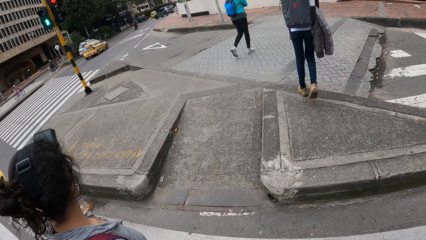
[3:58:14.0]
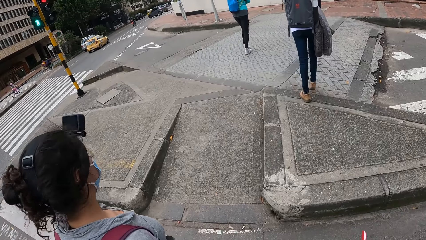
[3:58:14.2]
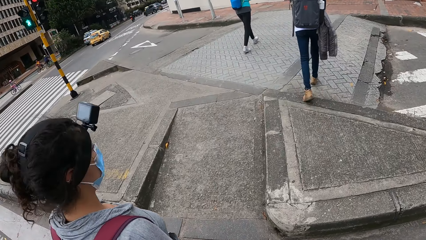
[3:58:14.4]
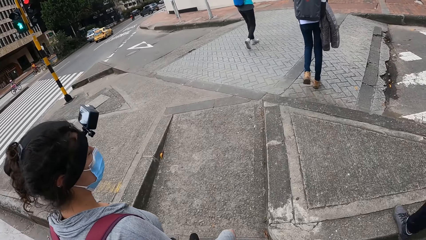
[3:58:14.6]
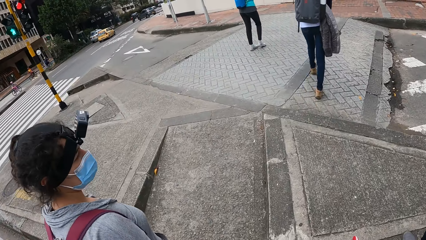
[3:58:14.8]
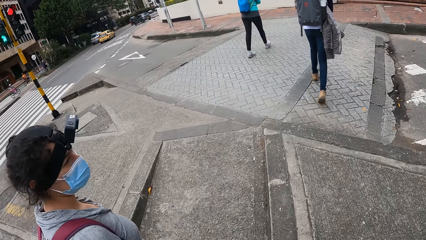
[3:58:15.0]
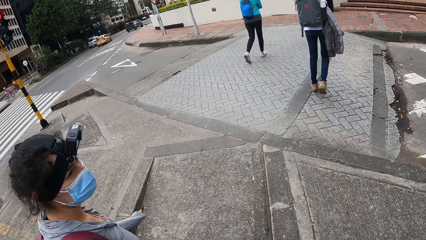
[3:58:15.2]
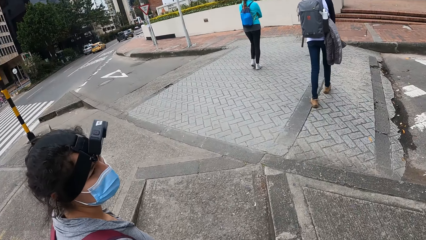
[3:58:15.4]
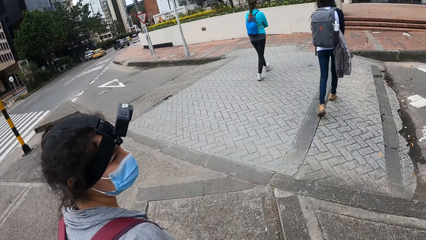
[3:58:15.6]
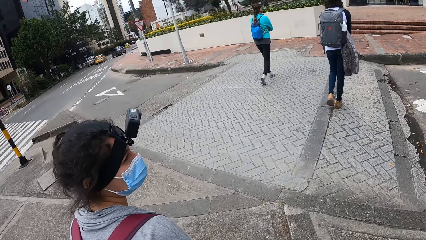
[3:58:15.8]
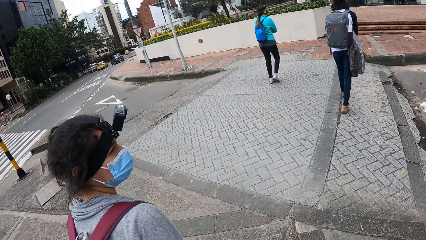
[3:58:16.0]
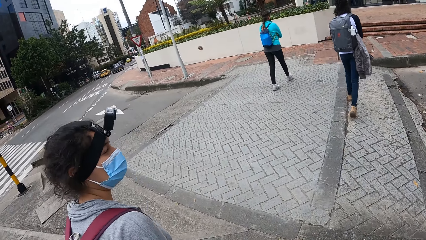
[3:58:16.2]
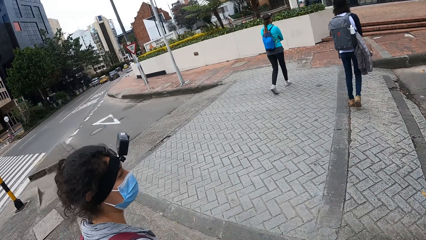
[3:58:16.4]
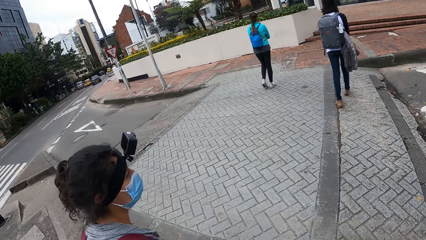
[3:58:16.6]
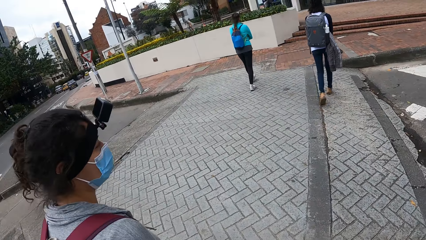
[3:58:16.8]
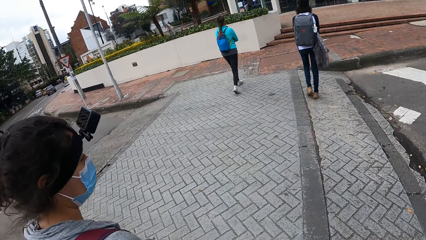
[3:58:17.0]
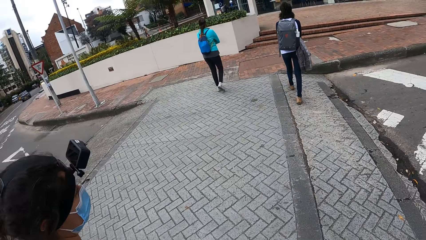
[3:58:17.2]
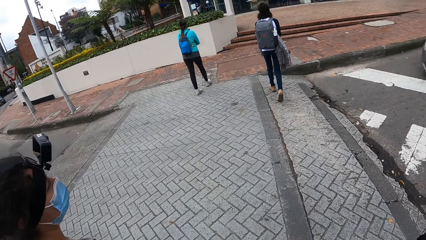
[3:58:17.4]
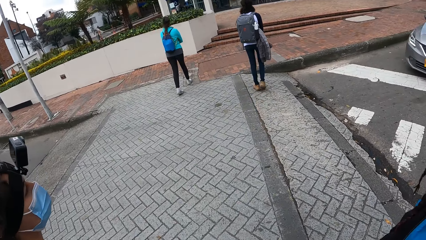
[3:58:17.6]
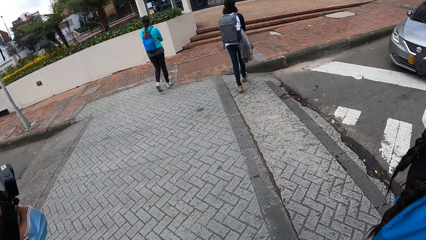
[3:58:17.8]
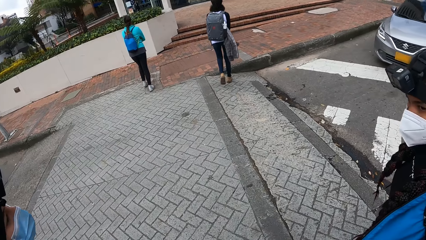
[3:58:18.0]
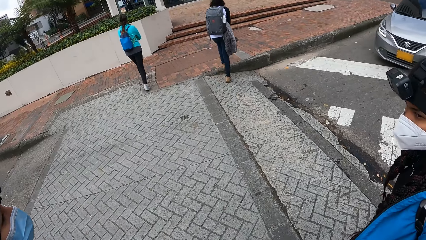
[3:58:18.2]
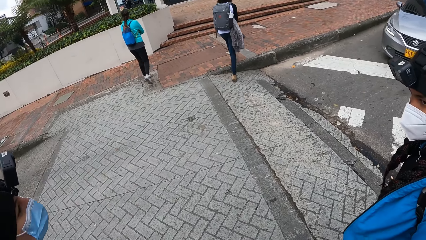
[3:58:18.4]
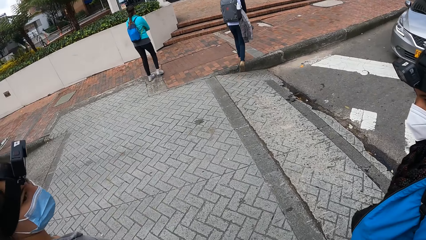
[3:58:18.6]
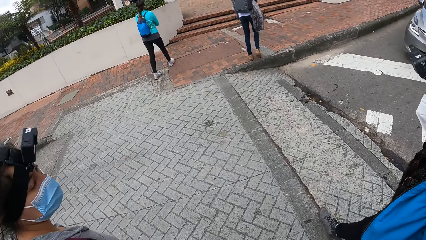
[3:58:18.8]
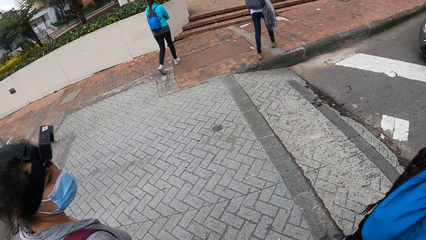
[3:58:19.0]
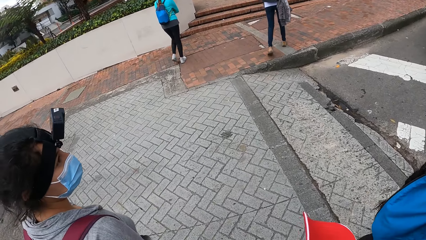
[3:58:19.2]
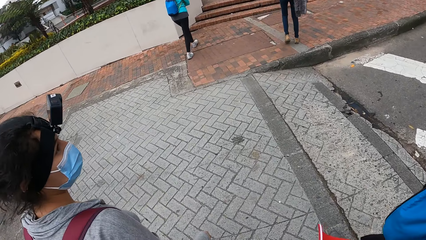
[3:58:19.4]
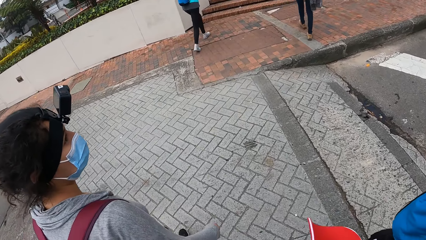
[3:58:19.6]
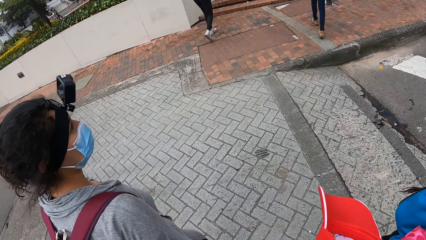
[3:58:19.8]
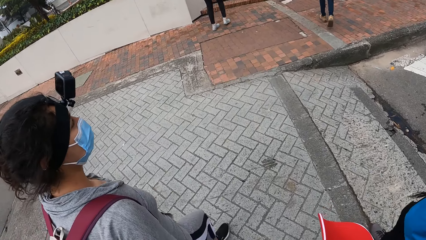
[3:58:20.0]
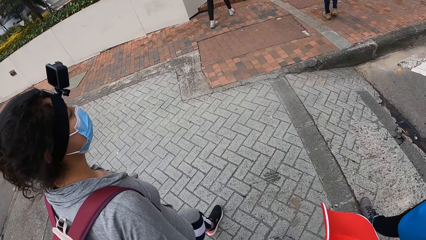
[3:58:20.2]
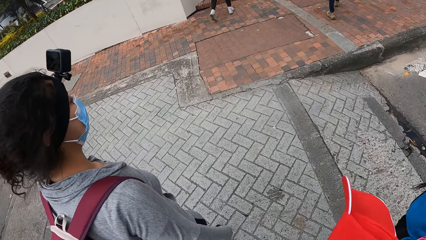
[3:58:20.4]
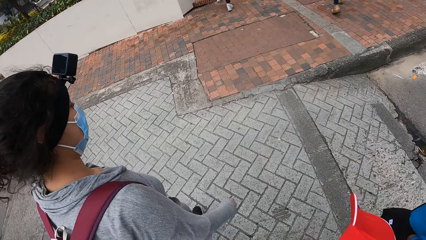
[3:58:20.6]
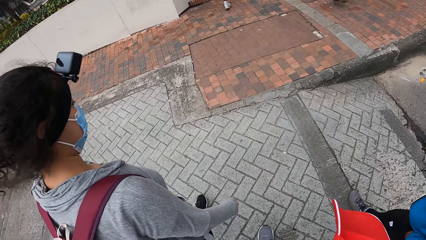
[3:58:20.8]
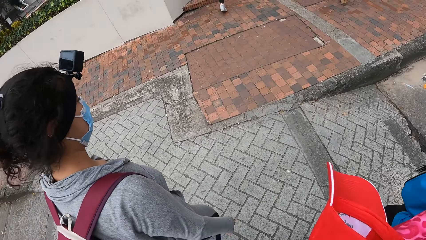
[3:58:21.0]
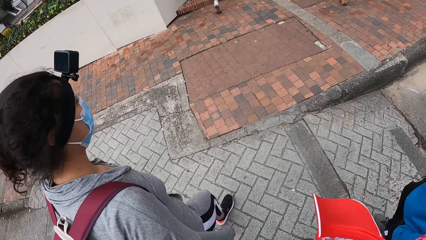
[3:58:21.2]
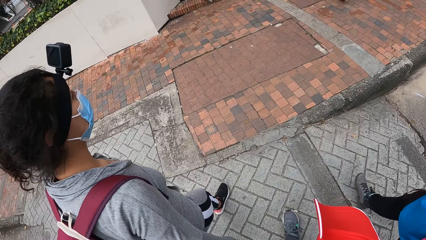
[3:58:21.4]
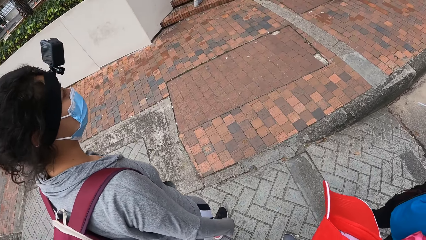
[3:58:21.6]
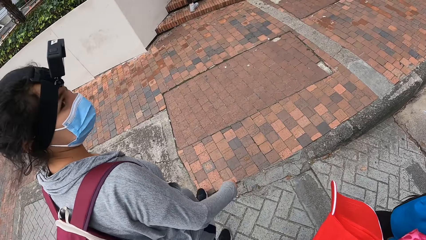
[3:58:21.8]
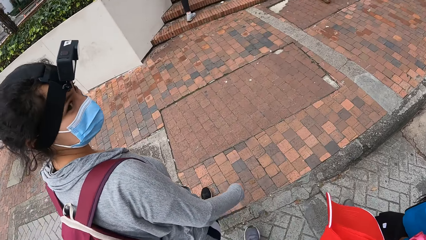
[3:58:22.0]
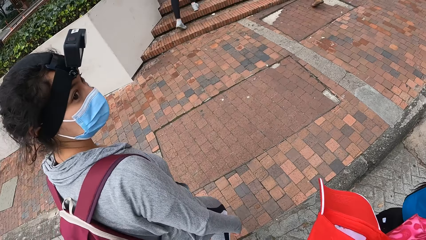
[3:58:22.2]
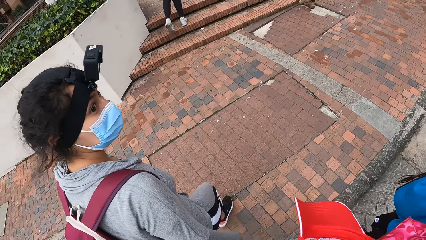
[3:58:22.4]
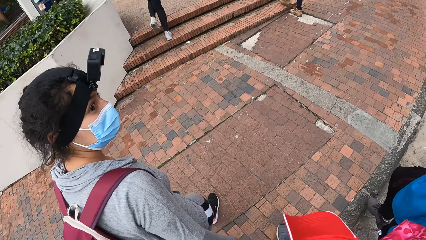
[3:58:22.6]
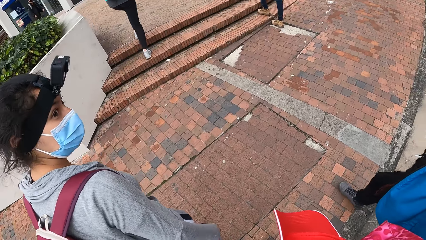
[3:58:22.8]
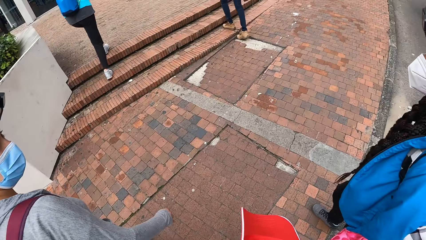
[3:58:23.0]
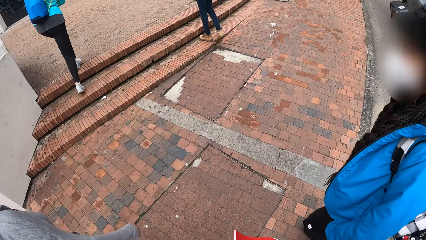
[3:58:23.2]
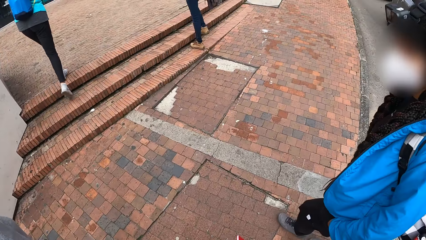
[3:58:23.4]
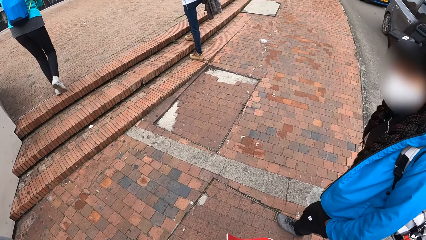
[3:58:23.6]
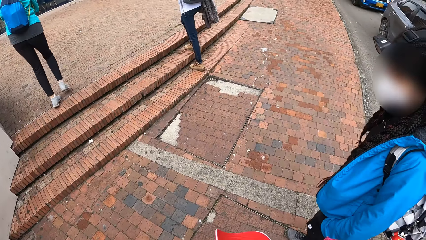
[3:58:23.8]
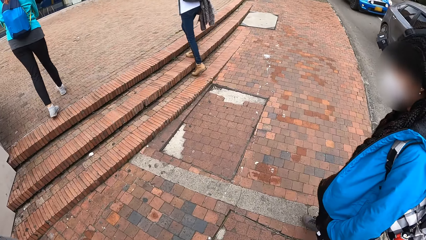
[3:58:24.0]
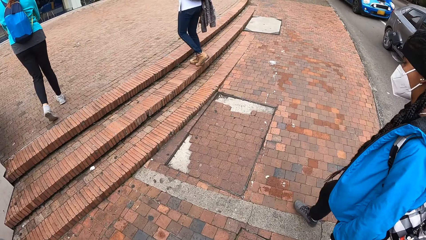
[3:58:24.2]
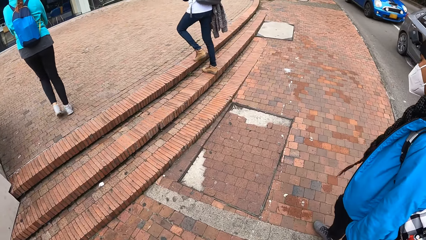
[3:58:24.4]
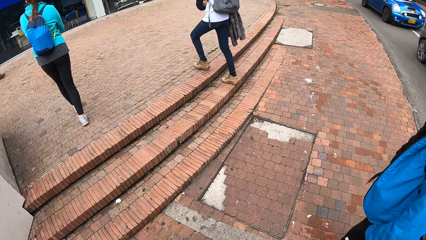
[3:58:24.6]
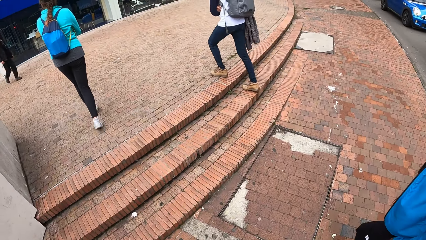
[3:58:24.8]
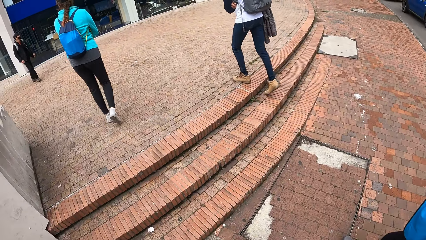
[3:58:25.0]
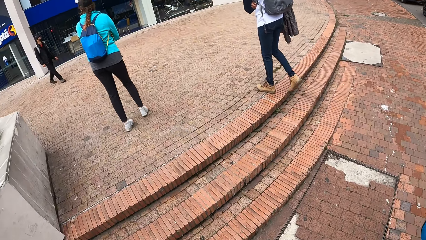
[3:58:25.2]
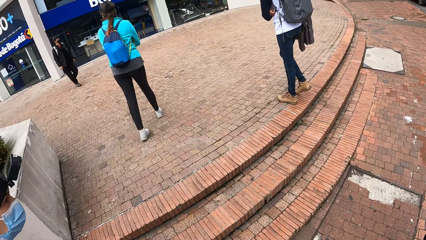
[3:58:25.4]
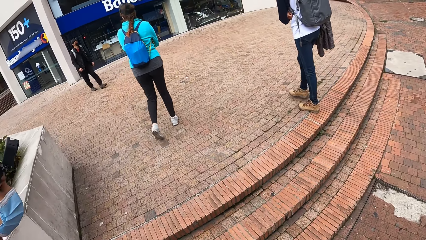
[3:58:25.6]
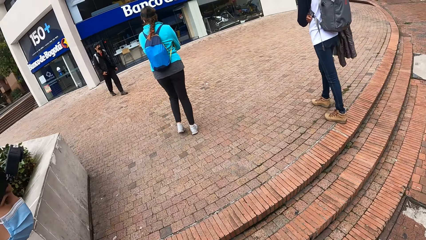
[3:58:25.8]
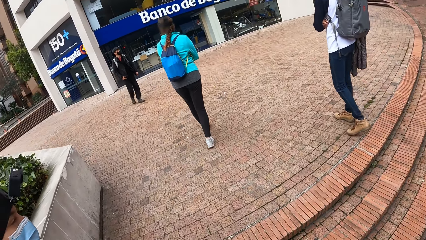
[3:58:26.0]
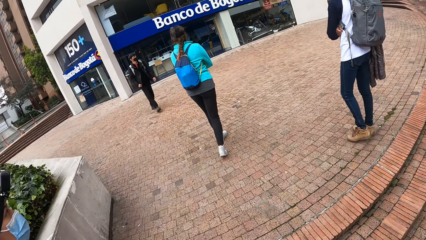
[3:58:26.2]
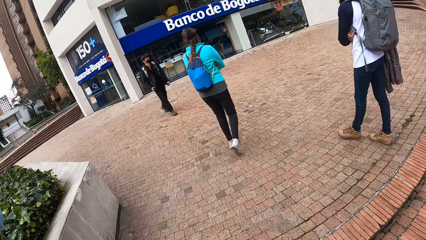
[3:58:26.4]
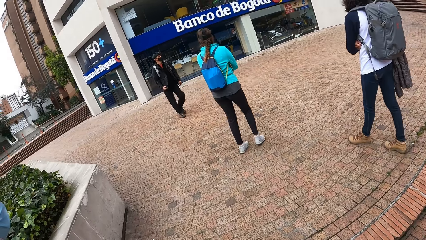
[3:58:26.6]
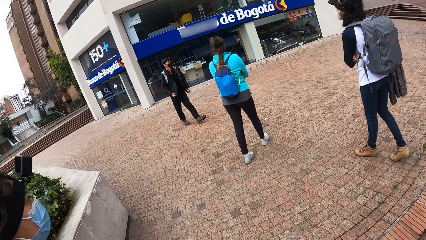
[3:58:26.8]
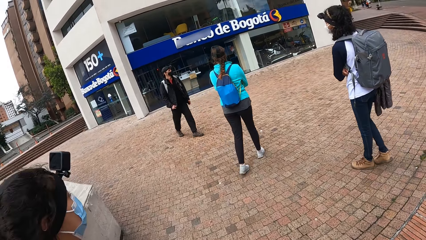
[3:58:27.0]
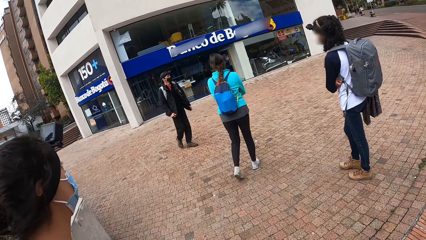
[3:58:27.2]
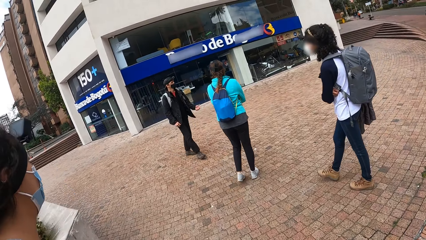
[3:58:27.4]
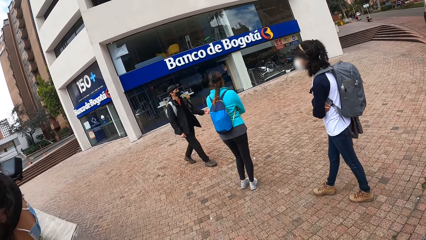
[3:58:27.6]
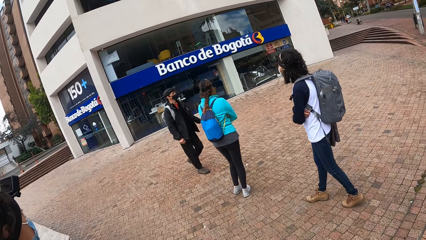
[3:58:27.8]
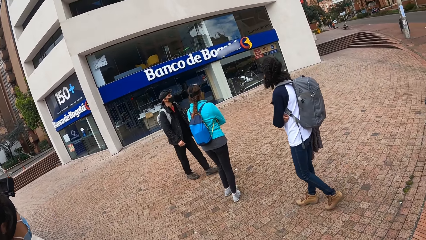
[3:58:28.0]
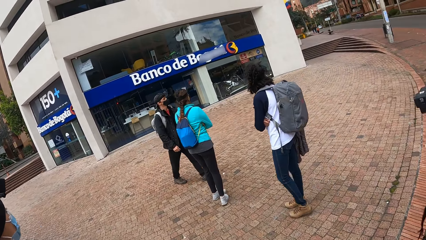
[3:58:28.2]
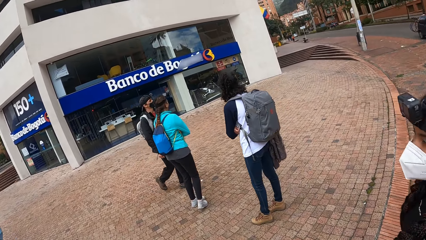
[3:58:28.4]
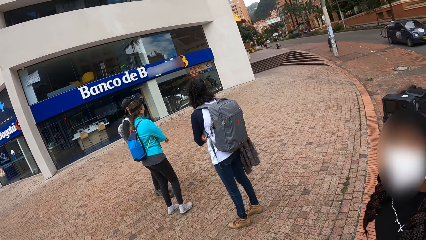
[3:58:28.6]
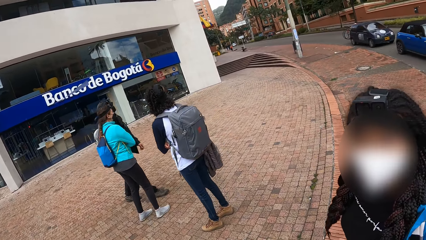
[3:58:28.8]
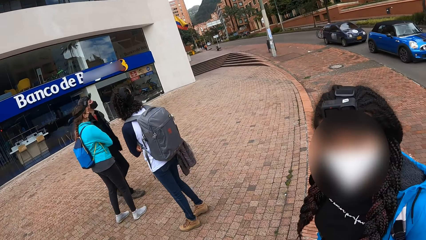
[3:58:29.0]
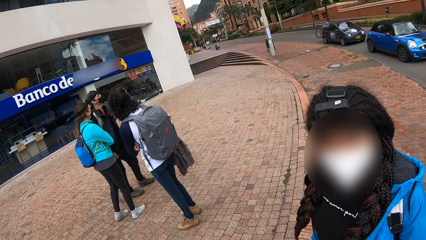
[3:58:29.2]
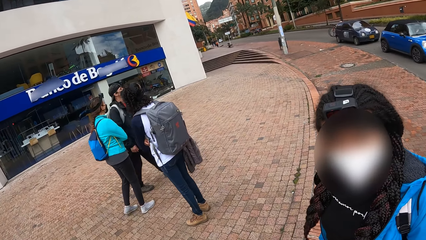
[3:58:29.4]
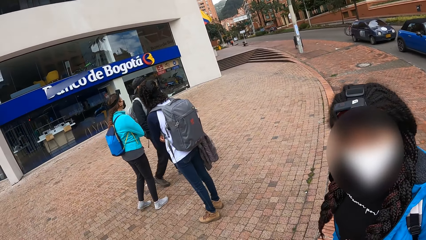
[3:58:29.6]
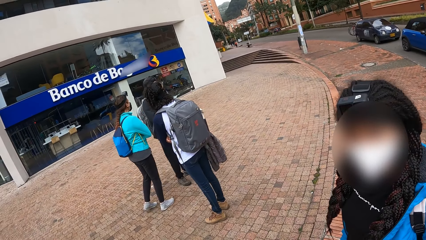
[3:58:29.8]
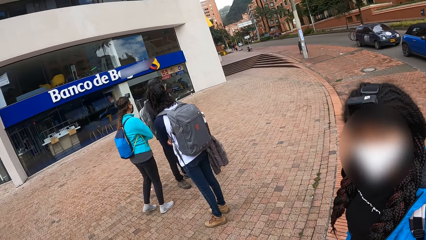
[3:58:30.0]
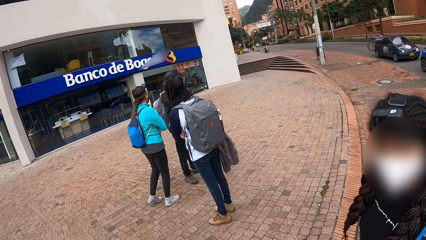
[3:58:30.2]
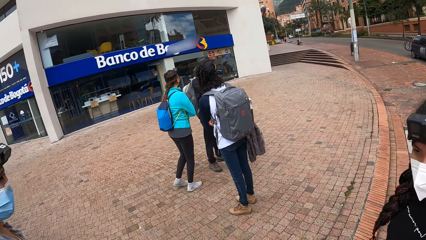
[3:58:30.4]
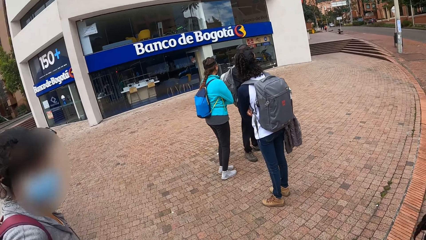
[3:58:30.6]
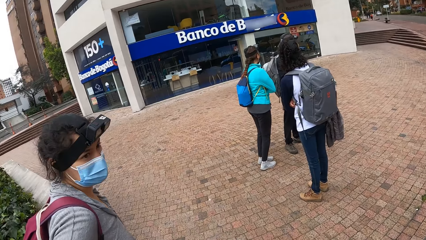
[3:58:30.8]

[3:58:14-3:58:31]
The camera wearer walks on the sidewalk. They look at the colleagues. They interact with a woman. The woman talks to the camera wearer.
